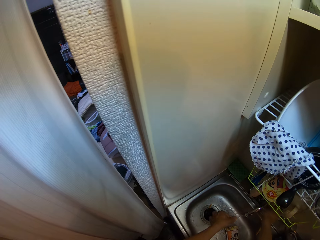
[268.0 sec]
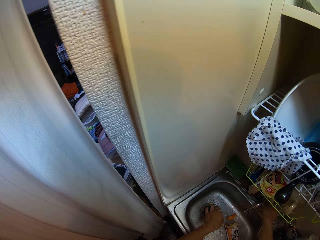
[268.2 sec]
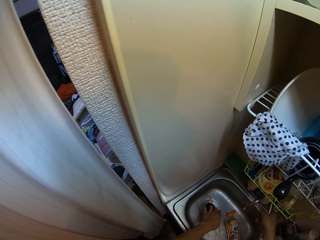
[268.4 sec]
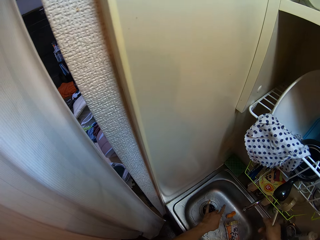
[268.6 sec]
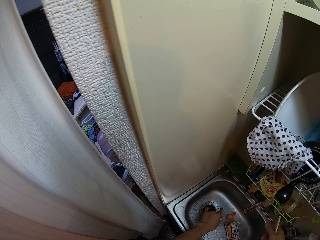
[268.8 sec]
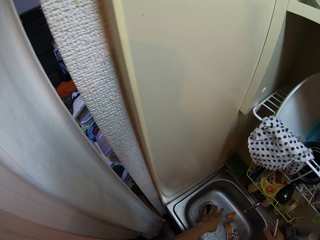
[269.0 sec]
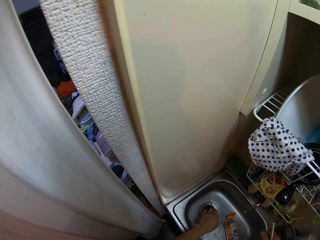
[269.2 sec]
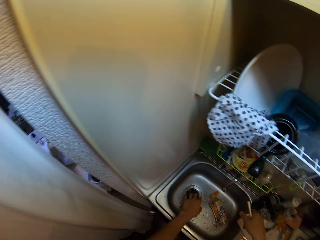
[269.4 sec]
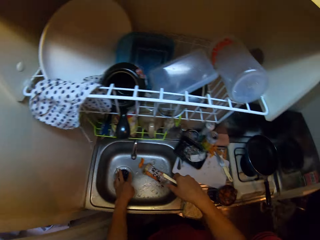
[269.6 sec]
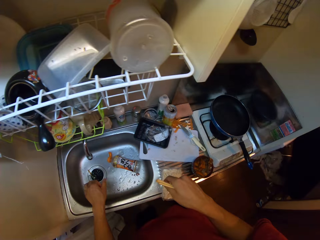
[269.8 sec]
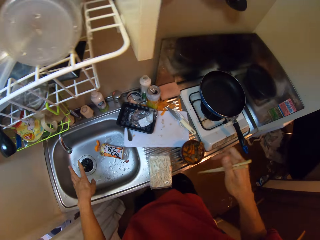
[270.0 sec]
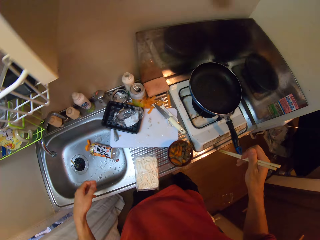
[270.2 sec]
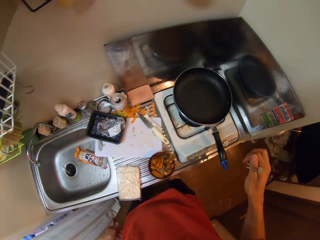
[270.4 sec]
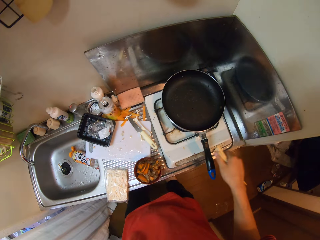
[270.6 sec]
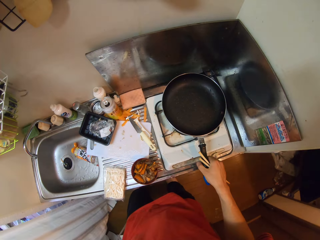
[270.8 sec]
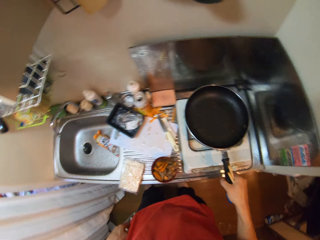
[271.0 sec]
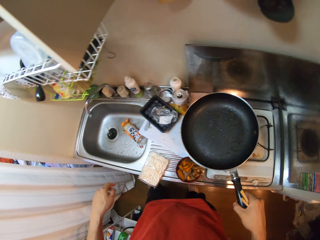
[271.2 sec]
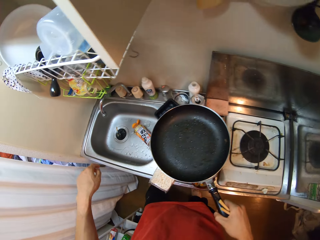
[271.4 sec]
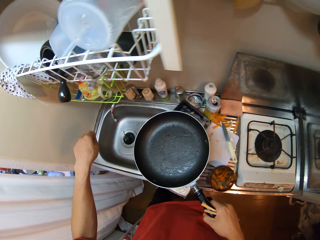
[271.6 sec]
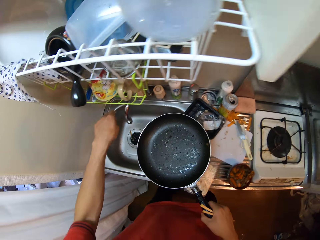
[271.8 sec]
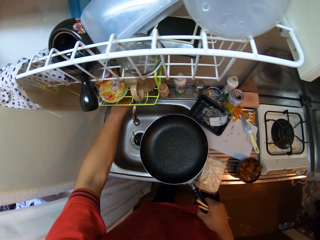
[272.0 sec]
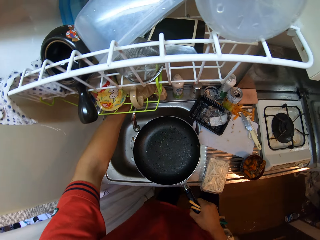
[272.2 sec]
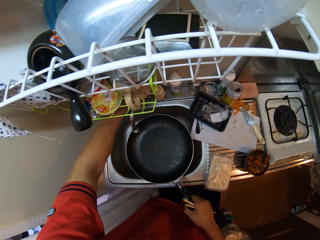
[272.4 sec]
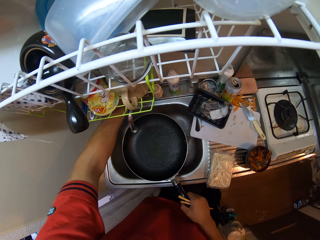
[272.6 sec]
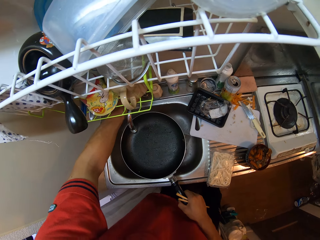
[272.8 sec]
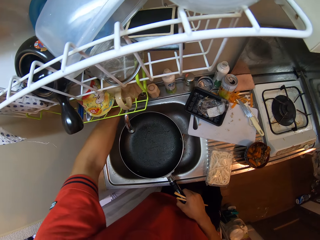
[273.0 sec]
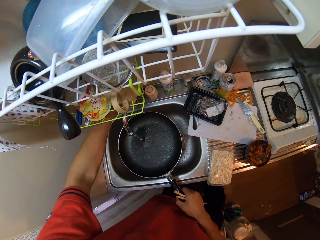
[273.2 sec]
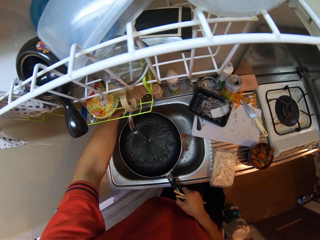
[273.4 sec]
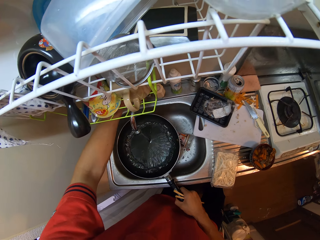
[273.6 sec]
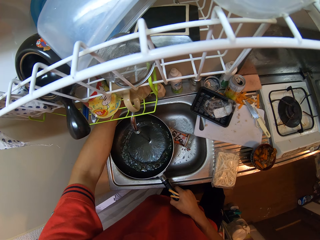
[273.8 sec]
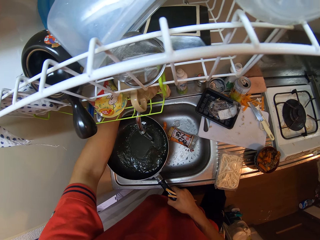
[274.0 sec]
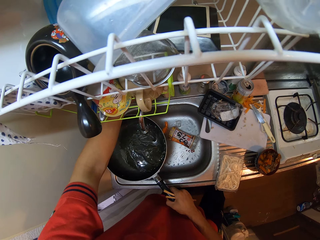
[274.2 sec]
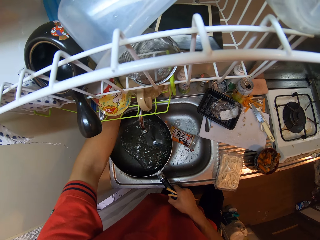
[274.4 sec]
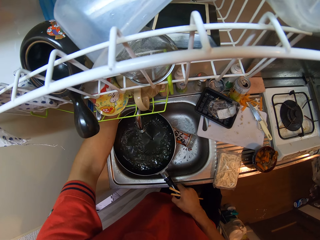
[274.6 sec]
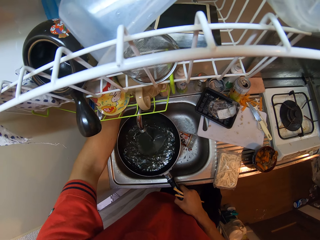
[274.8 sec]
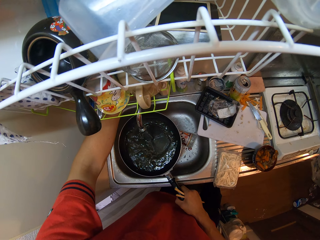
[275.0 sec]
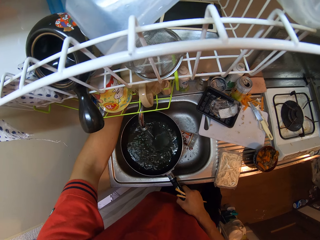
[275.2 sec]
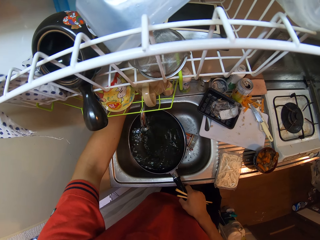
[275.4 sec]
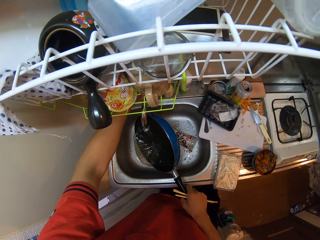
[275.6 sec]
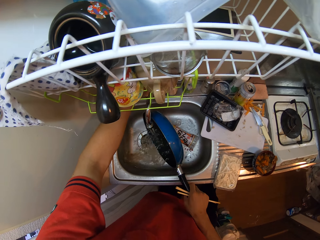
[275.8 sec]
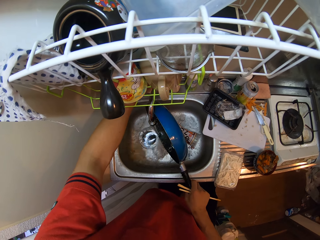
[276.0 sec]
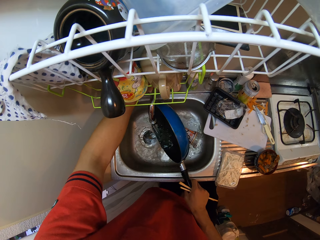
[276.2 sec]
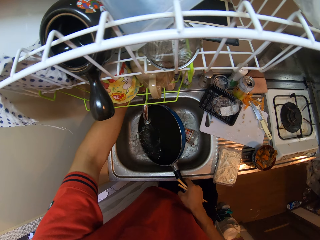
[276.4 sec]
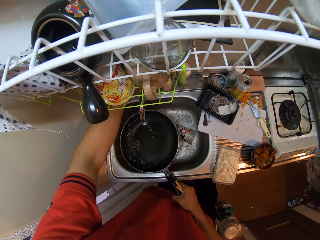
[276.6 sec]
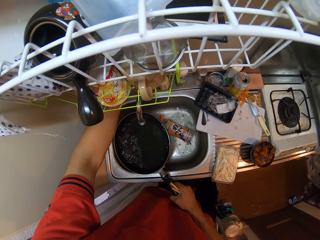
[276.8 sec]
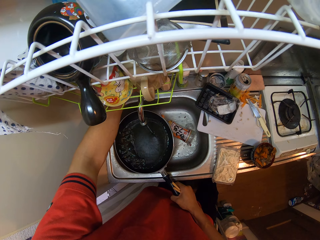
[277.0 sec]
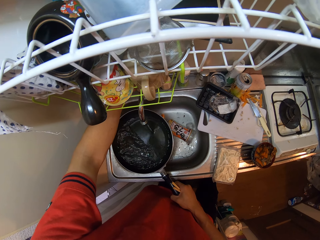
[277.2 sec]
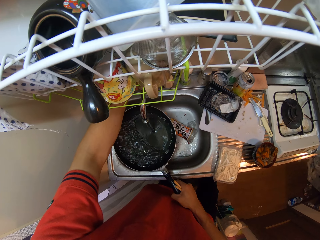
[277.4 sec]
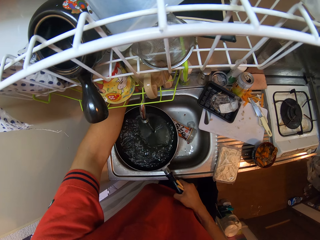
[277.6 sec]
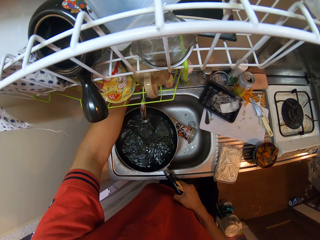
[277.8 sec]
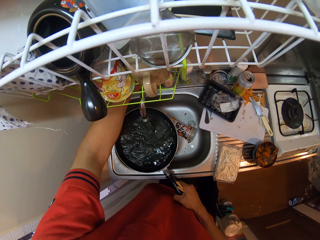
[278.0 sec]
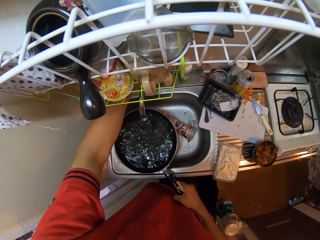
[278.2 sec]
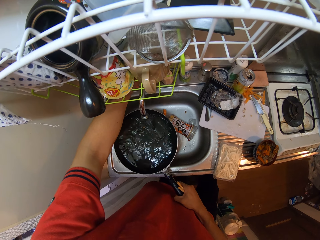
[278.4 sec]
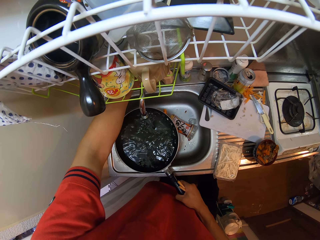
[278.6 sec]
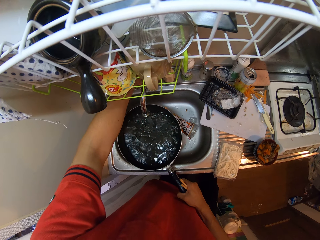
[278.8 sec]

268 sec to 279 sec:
The camera wearer opens the tap. She closes the tap. She rinses her left hand. She picks up the frypan on the gas cooker with her right hand. She opens the tap. She cleans the pan. She pours the water in the frypan into the sink. She puts water in the pan.

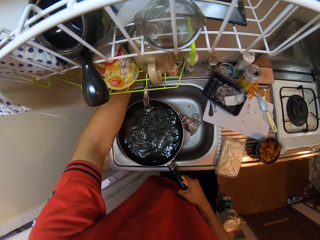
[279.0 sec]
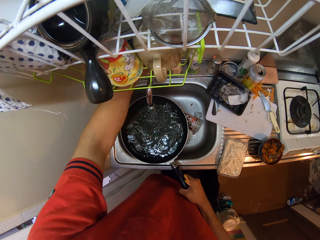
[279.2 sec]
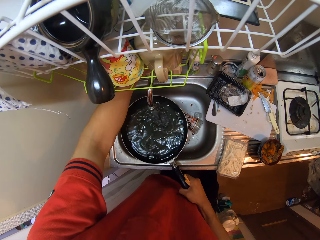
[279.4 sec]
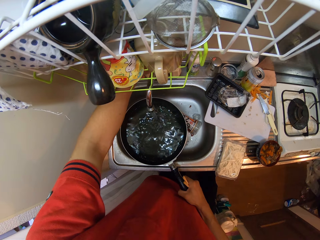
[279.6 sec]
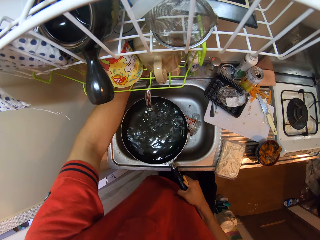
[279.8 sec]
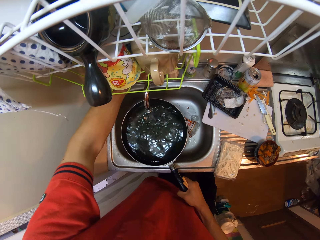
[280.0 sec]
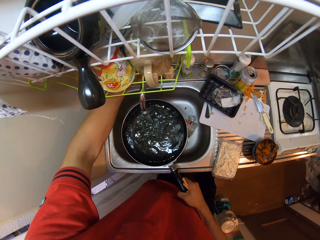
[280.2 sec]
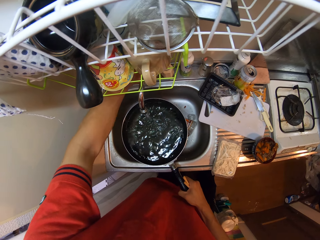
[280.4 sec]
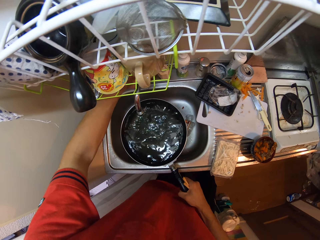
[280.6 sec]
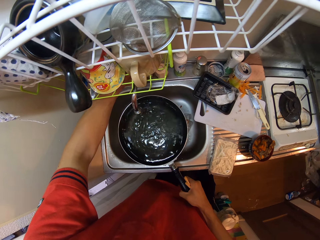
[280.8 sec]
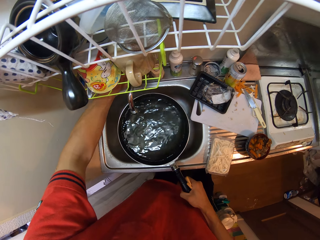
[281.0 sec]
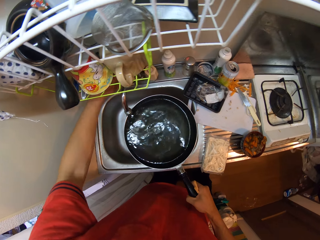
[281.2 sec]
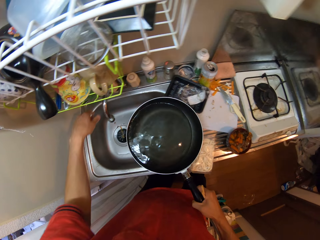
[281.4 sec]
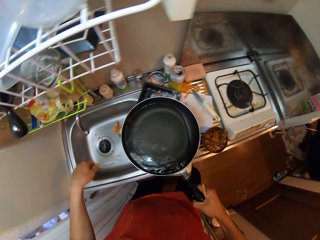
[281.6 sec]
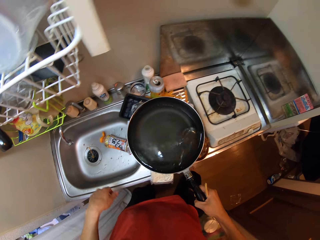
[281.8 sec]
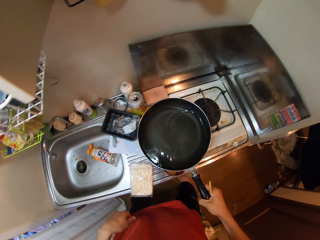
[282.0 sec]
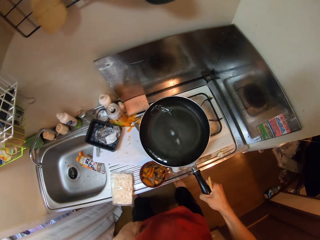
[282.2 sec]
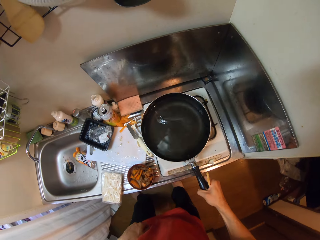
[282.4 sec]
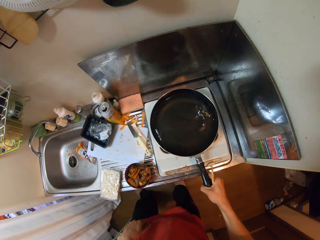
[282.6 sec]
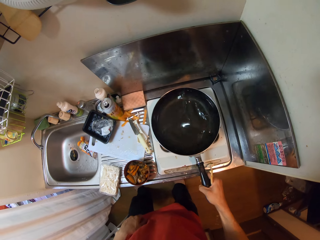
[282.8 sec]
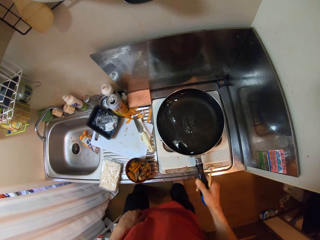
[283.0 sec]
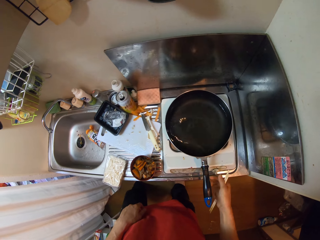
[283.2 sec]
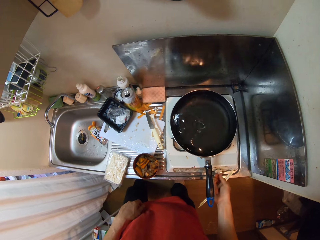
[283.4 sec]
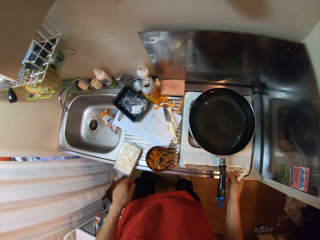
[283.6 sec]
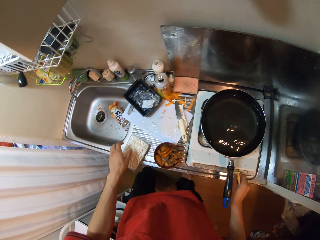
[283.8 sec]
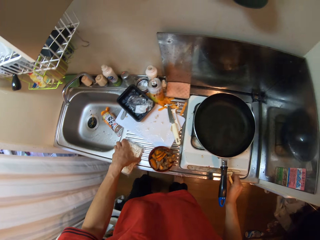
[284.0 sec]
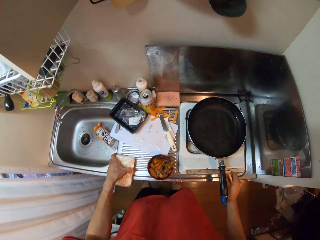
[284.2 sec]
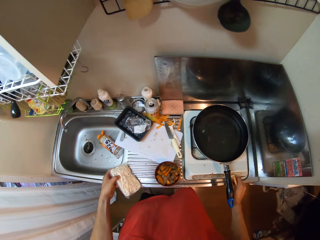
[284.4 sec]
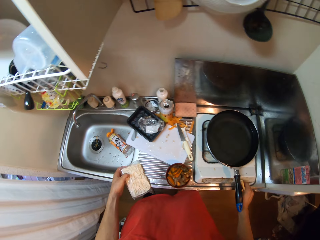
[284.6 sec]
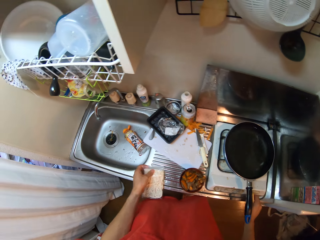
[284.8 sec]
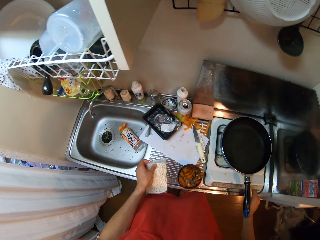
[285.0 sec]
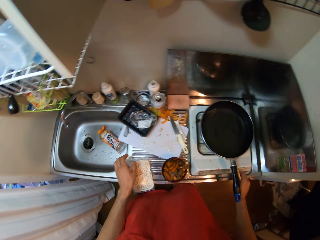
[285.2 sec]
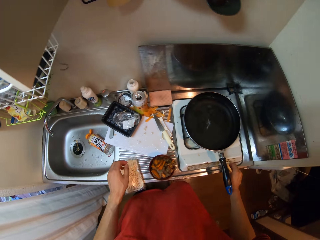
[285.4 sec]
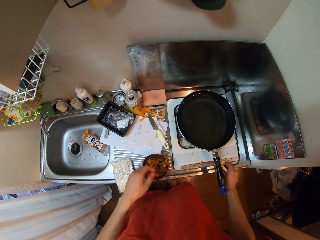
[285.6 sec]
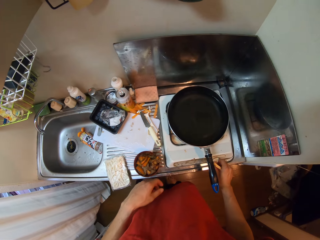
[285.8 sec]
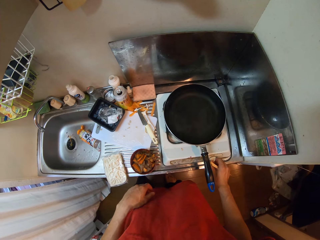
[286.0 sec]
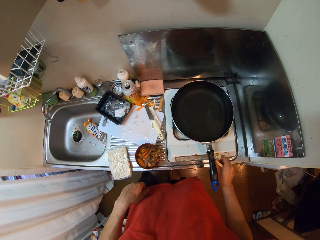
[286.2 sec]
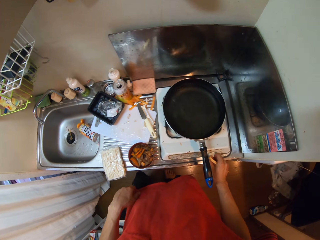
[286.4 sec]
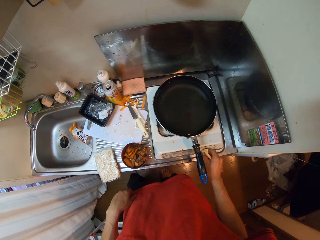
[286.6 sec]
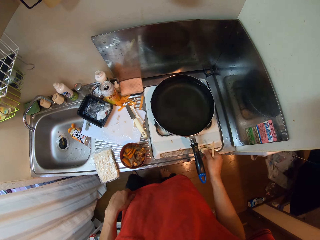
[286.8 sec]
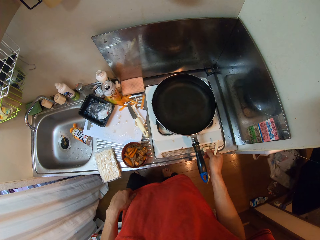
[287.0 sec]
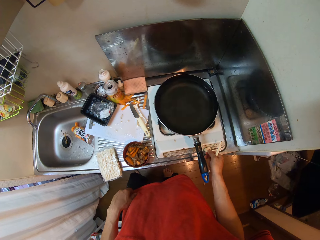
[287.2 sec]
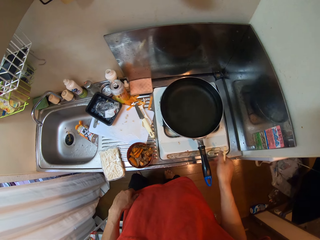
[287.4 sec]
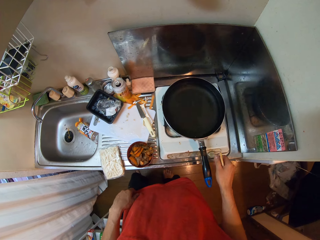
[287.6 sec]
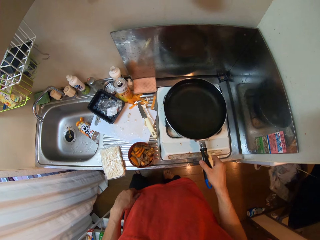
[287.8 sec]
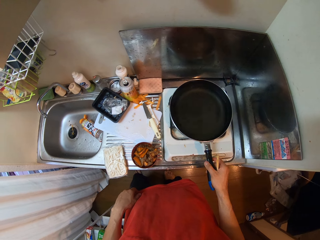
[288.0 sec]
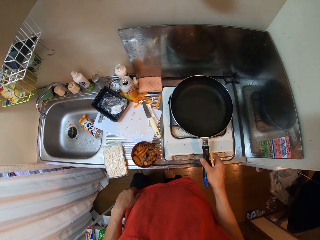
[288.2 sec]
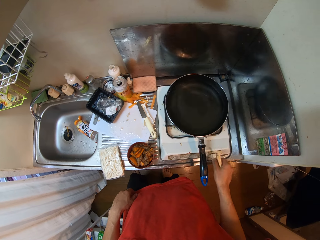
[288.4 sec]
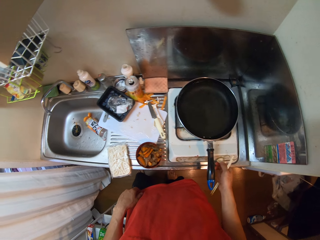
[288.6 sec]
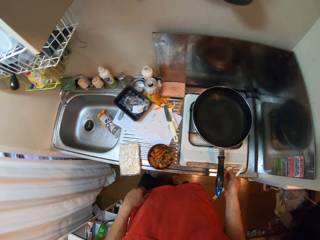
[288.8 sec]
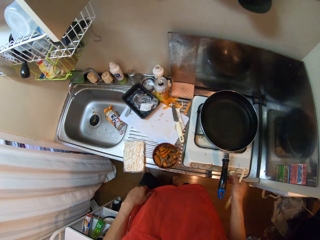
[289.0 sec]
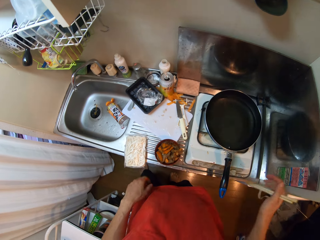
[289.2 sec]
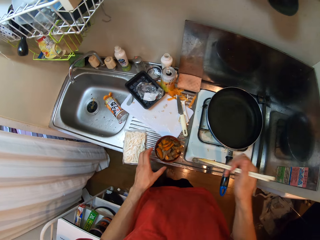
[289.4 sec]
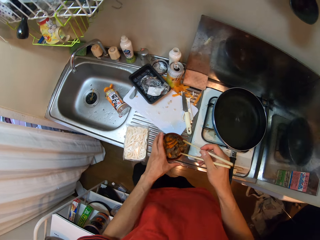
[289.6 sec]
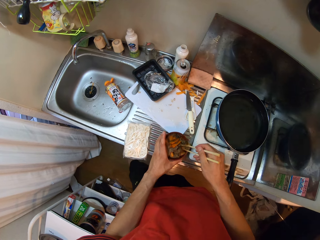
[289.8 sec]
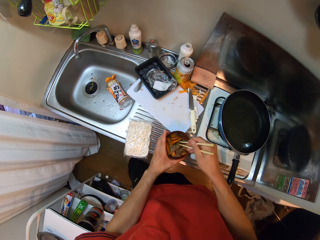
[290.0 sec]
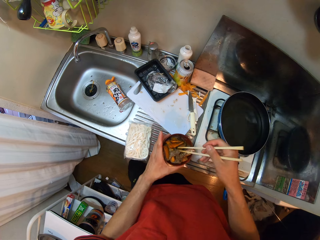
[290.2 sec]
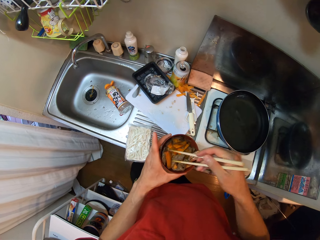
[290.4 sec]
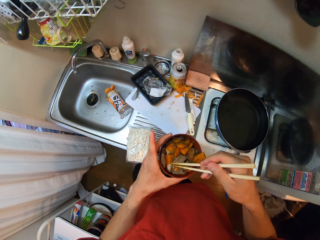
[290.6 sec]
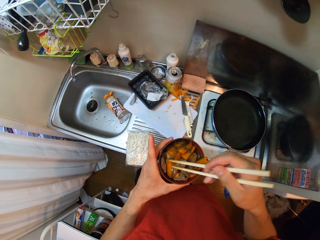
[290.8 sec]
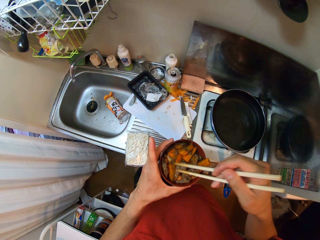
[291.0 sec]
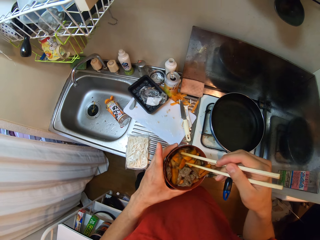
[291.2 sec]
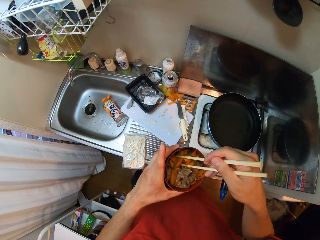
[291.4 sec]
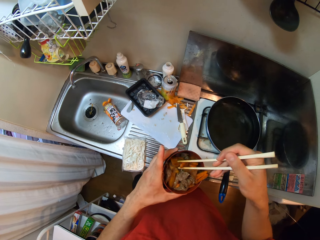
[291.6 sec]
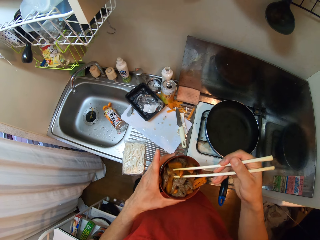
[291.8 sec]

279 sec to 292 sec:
The camera wearer switches off the tap. She drops the frypan on the gas cooker. She switches on the cooker. She turns the knob on the gas cooker. She touches the pasta. She moves the nylon on the sink. She regulates the cooker. She touches the pan. She regulates the cooker. She tastes food with chopsticks. She picks up a bowl on the sink with her left hand. She picks up a tomato in the bowl with the chopsticks.
